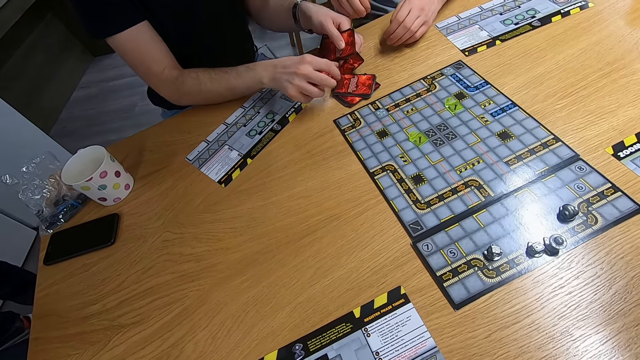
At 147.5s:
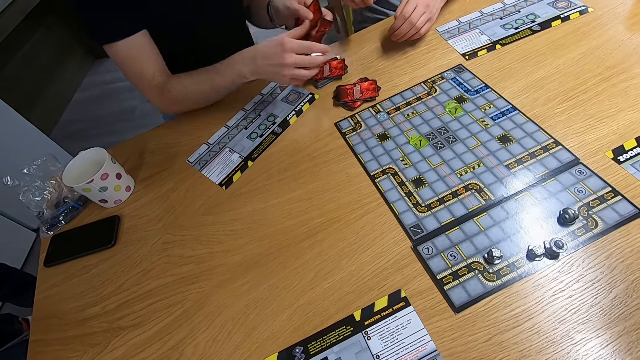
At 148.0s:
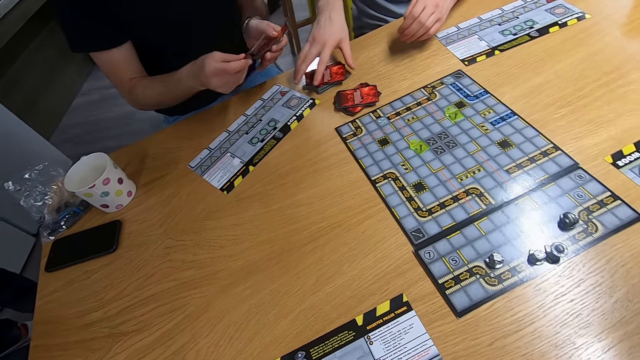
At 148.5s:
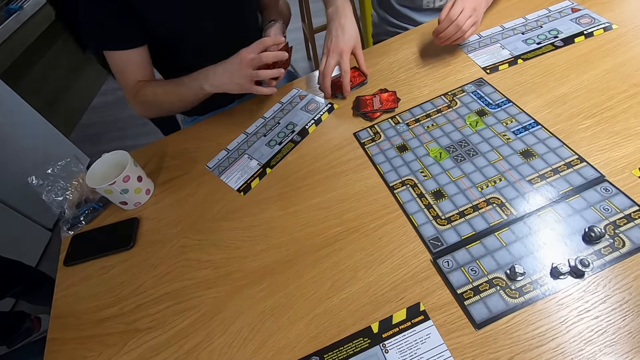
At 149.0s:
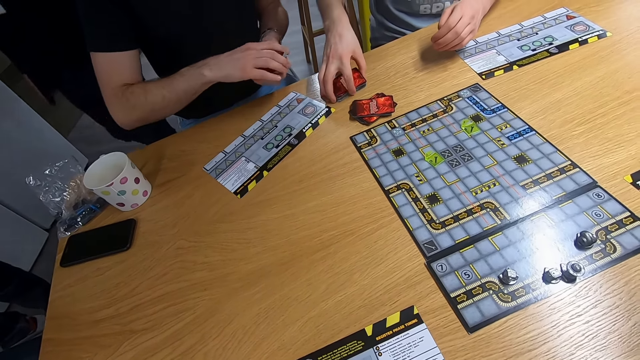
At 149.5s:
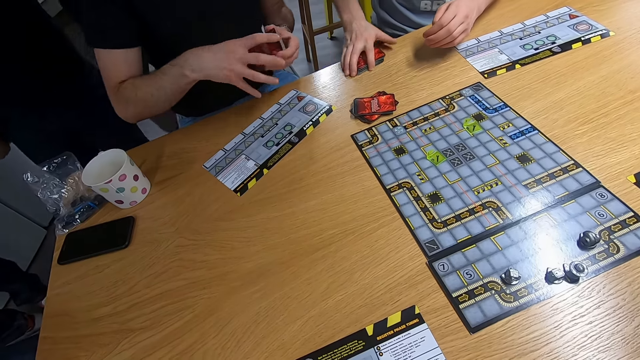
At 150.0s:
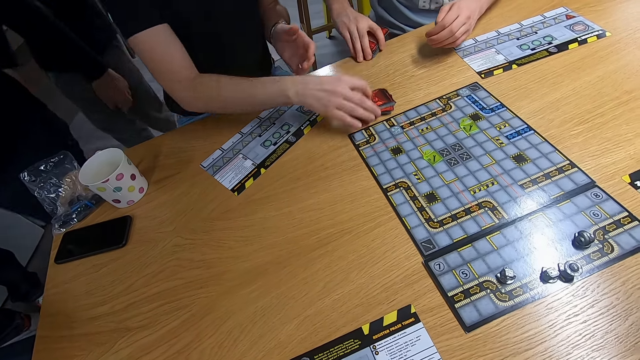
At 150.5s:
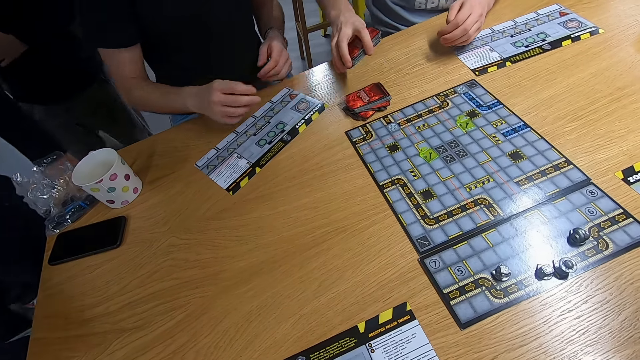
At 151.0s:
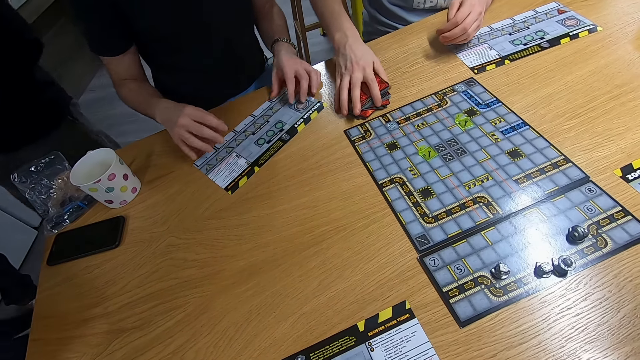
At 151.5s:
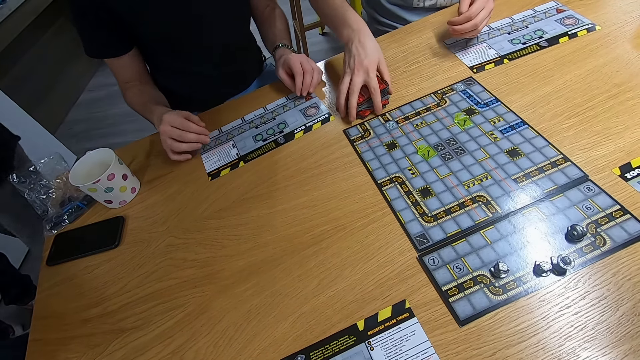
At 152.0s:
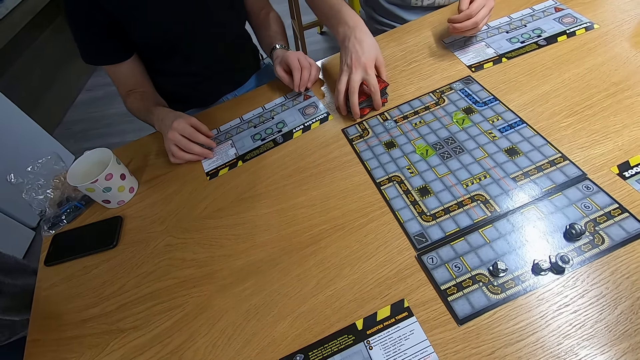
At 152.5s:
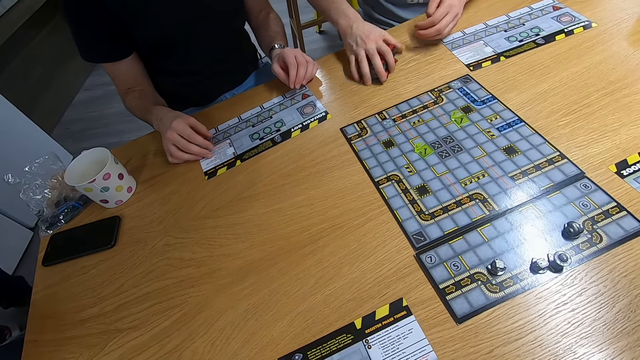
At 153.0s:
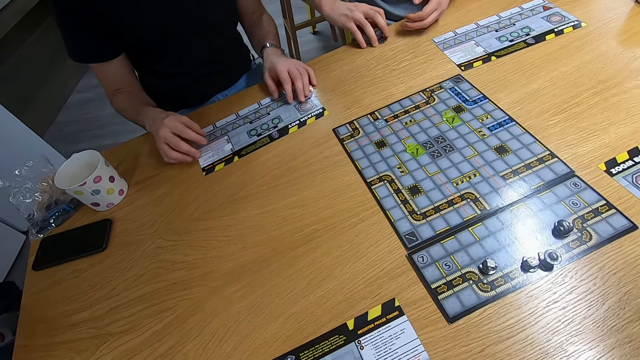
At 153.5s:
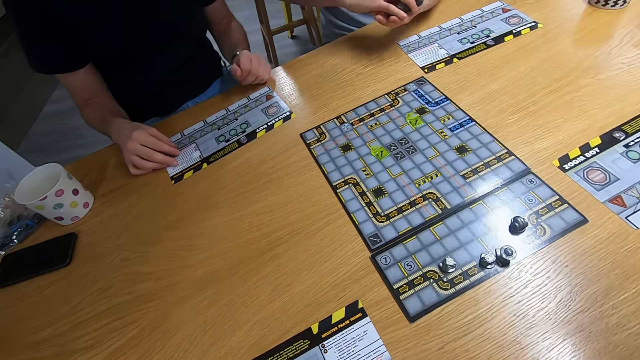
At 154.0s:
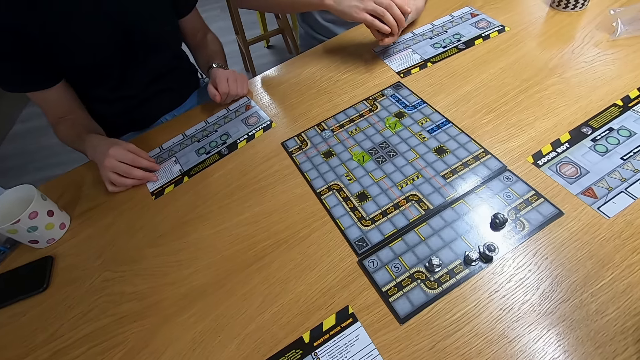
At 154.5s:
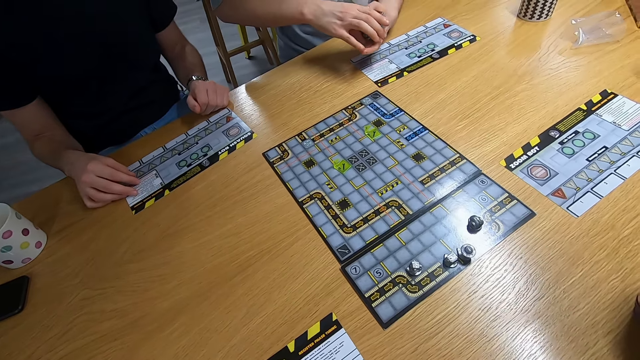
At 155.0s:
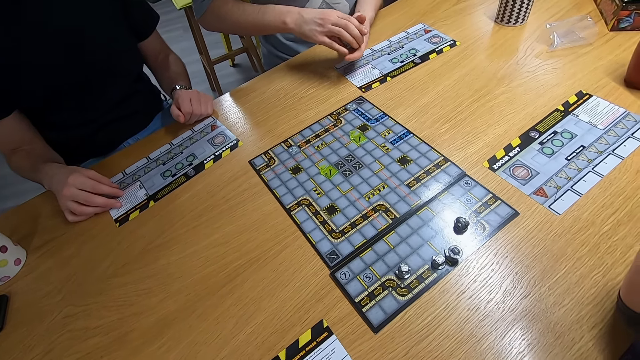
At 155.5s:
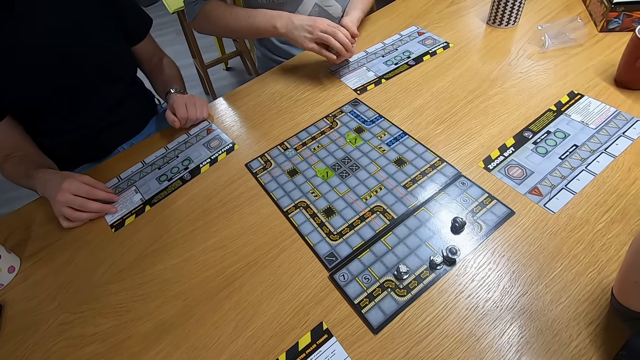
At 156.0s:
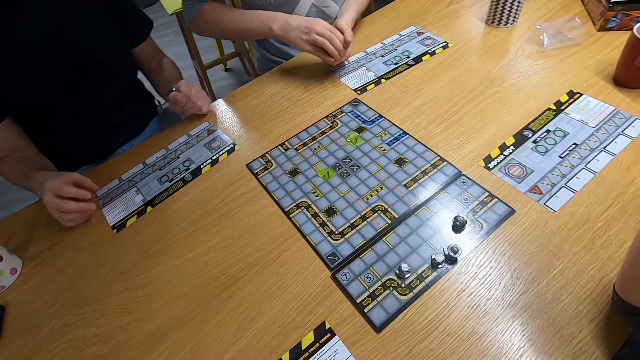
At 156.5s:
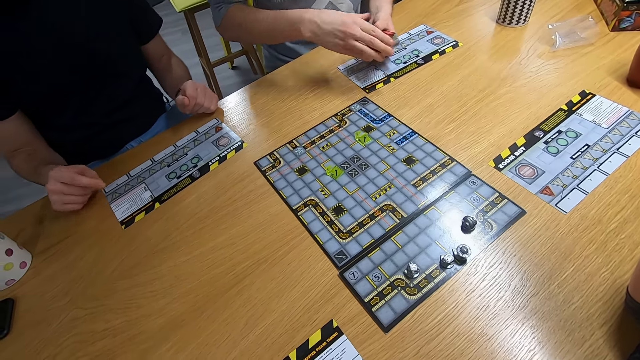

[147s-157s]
A man picks the cards with the right hand. The man drops the cards on the desk. The man picks the card with the right hand. The man moves the cards to the left hand. The camera wearer stares at the board game.

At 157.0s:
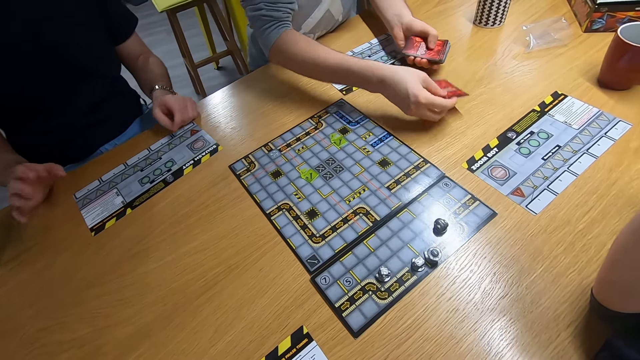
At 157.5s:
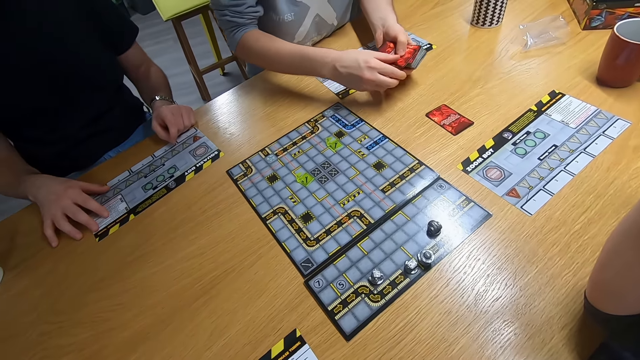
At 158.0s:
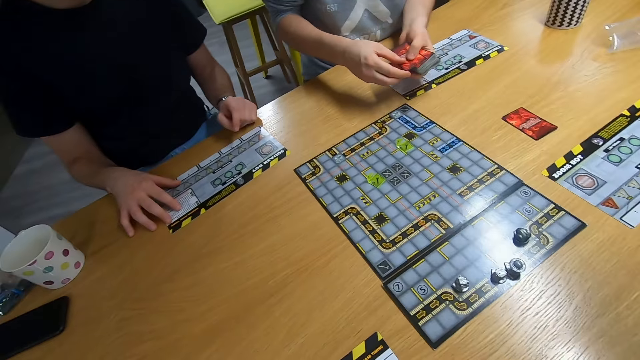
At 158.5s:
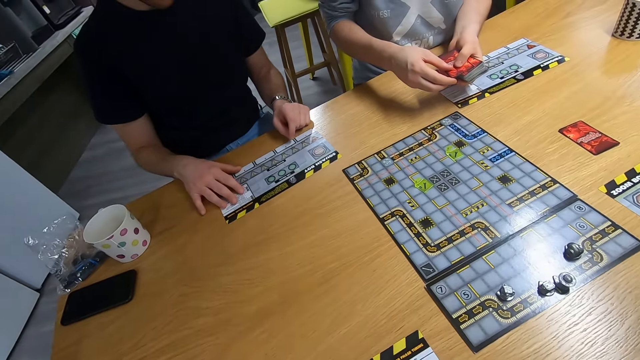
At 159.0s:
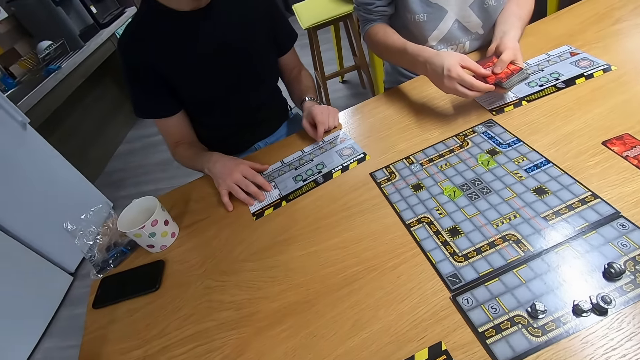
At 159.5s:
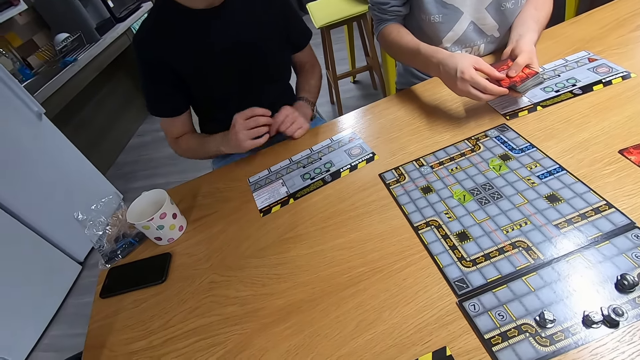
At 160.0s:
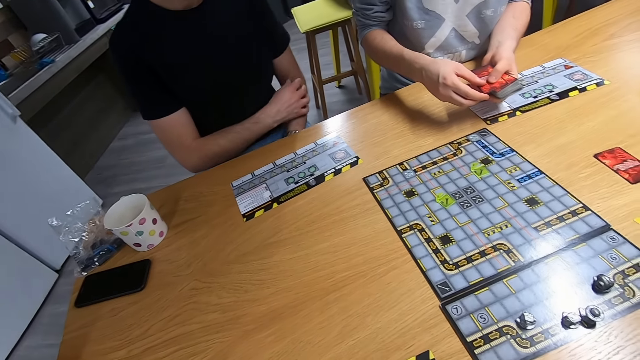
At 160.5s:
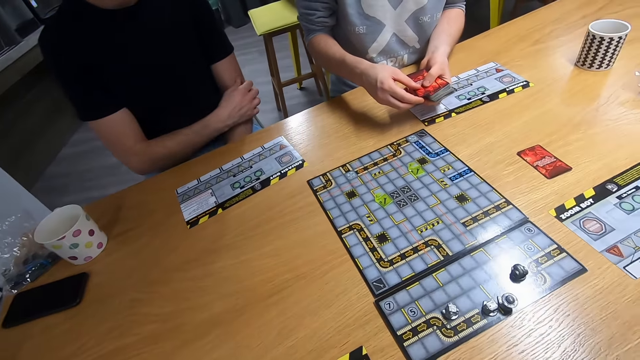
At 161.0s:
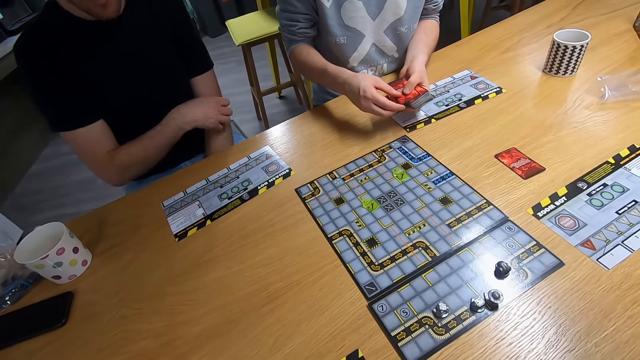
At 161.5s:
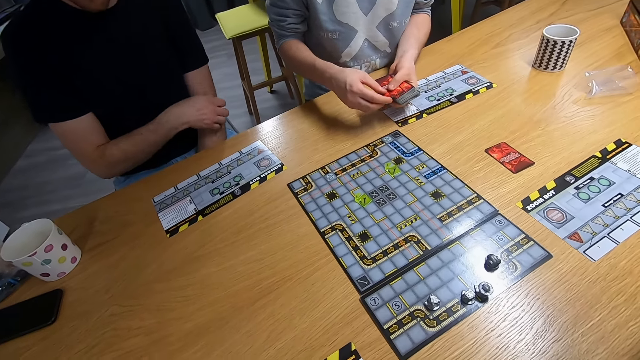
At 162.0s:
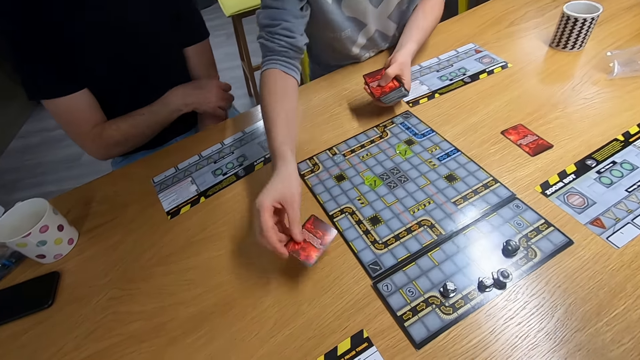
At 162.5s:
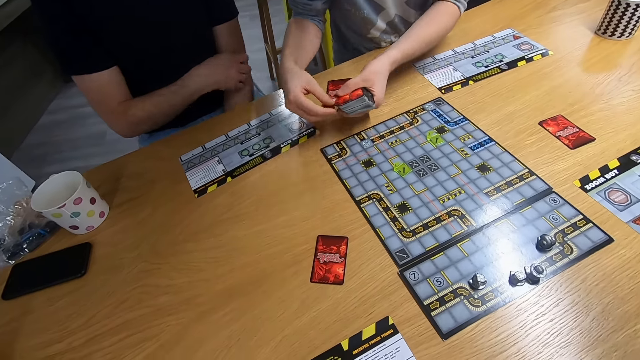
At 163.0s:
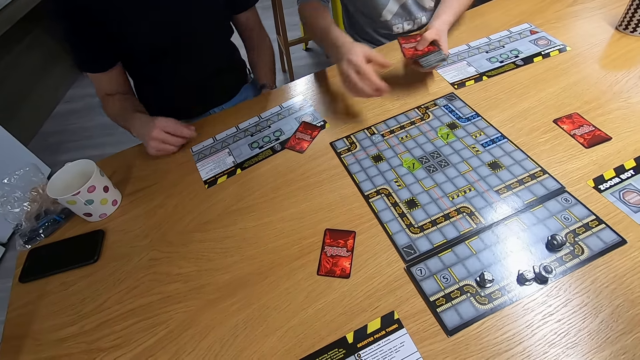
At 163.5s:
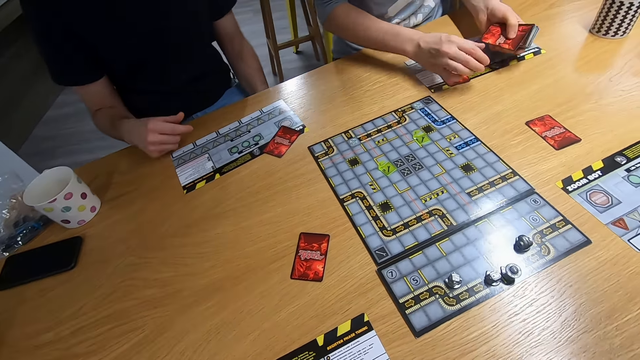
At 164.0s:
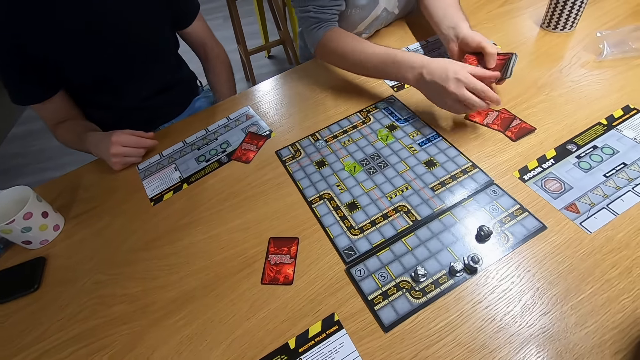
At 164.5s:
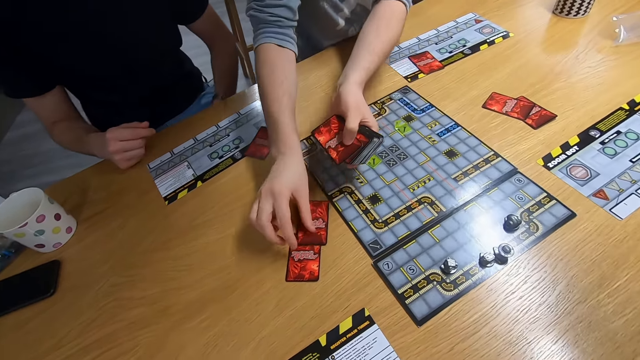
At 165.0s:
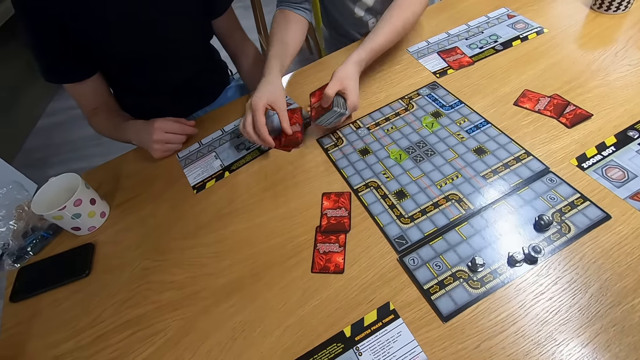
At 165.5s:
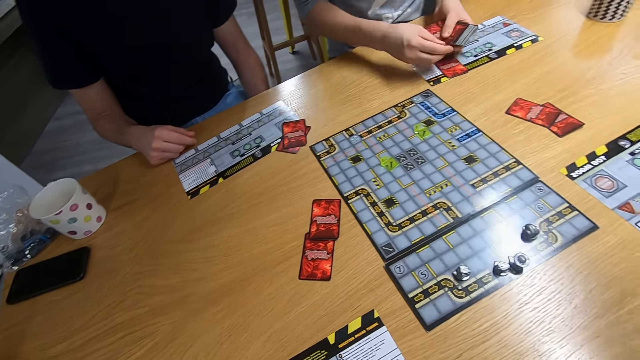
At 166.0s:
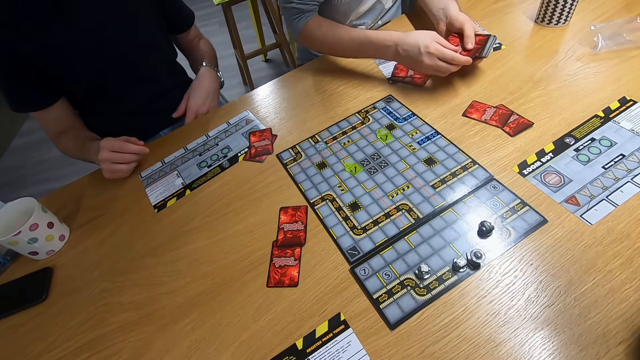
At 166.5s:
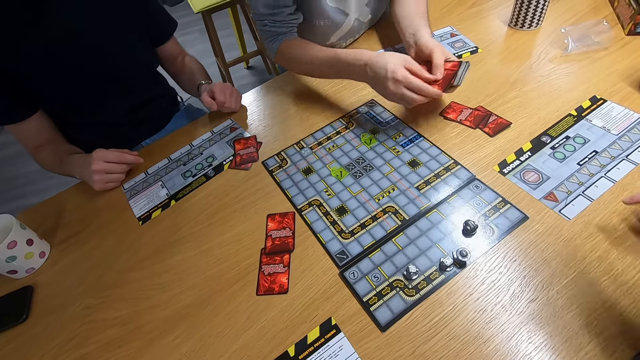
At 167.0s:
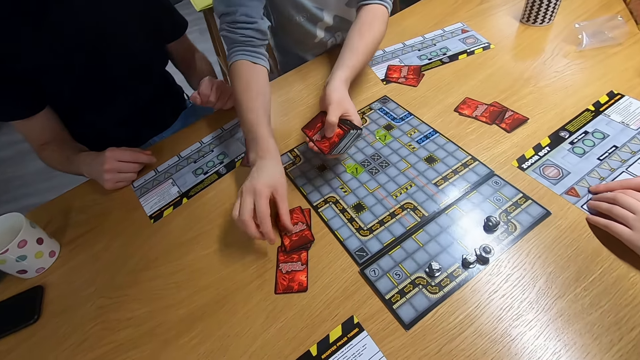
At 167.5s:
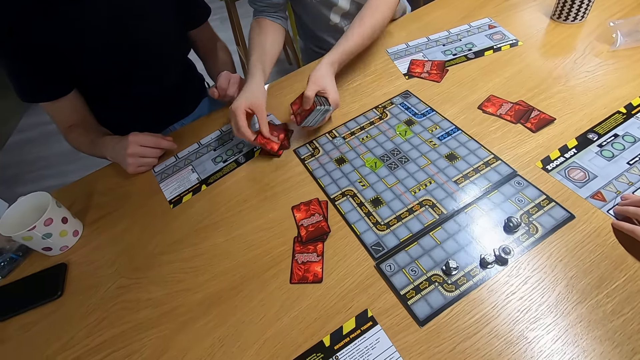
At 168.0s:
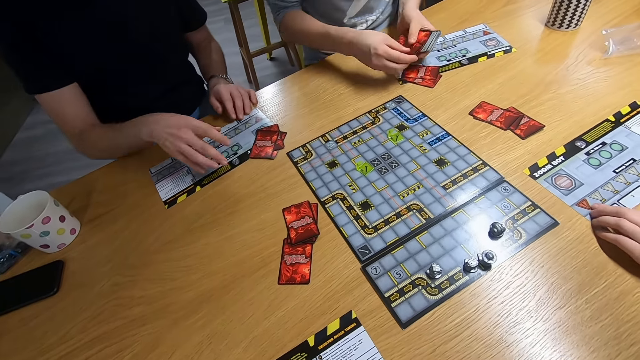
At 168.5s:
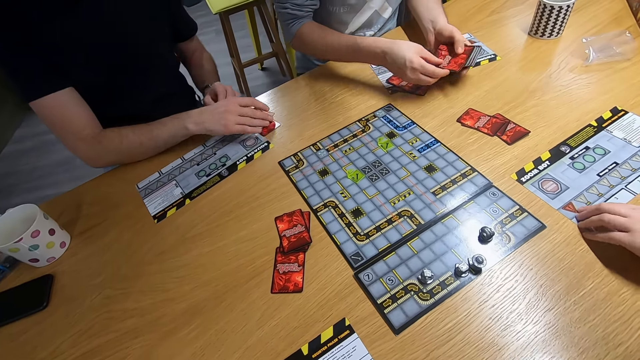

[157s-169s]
A man shuffles the cards on the desk. Another man swings both hands. The other man scratches the left hand. The first man shuffles the cards.
